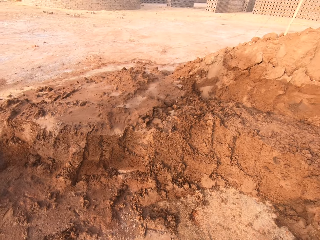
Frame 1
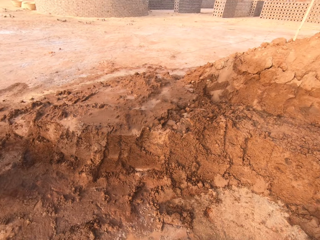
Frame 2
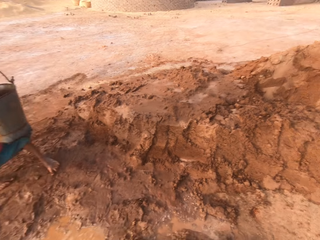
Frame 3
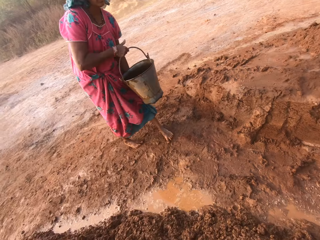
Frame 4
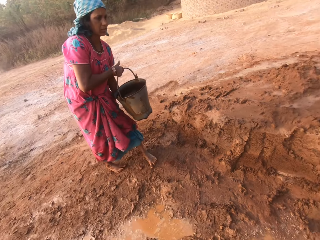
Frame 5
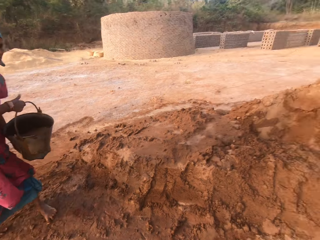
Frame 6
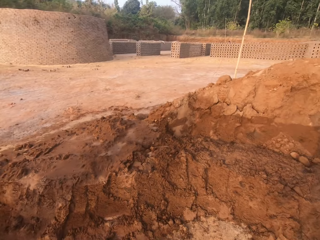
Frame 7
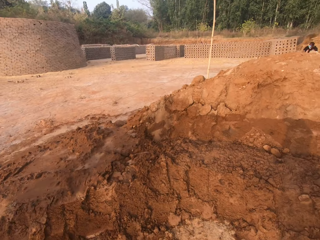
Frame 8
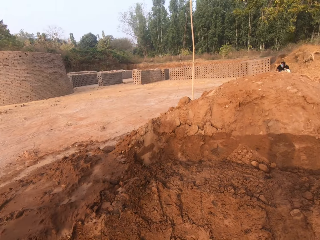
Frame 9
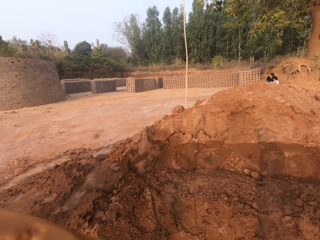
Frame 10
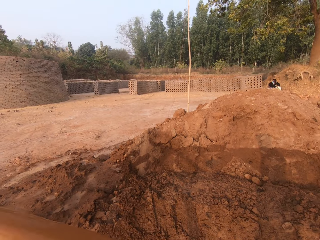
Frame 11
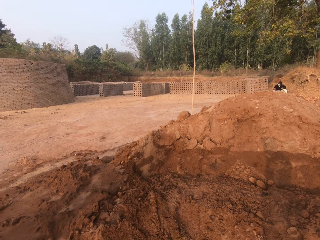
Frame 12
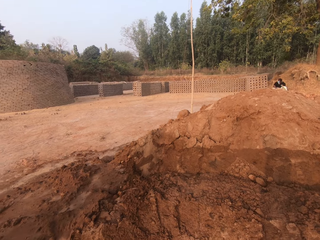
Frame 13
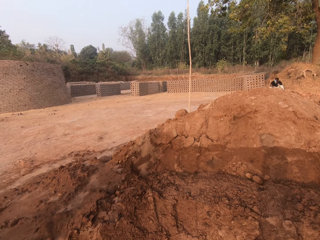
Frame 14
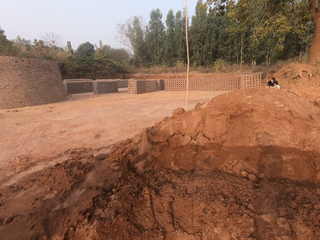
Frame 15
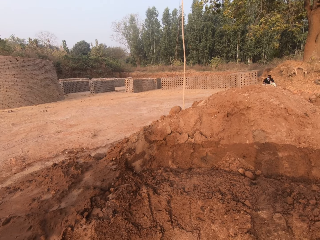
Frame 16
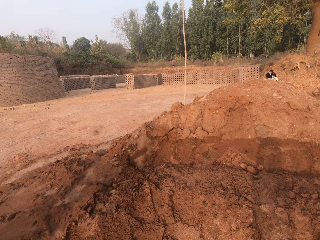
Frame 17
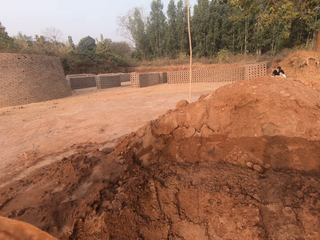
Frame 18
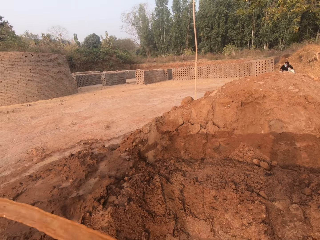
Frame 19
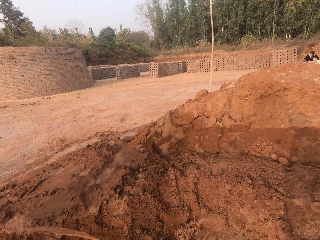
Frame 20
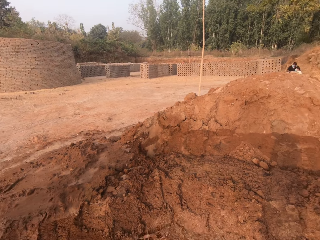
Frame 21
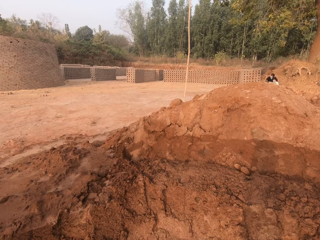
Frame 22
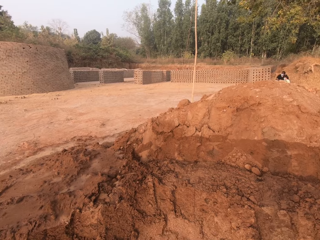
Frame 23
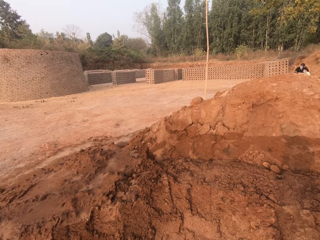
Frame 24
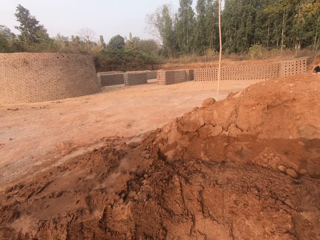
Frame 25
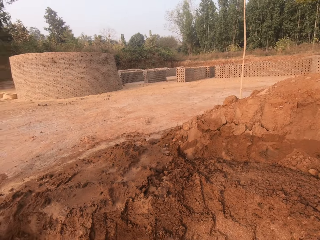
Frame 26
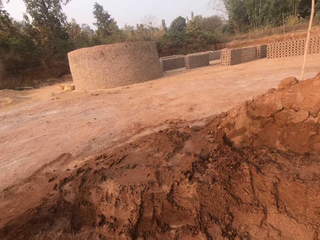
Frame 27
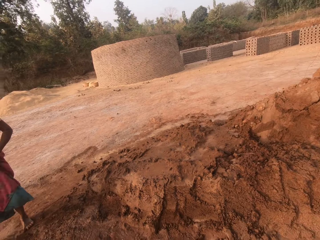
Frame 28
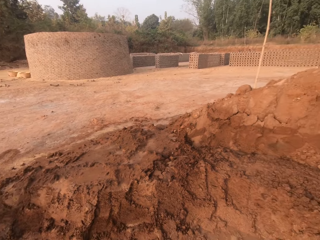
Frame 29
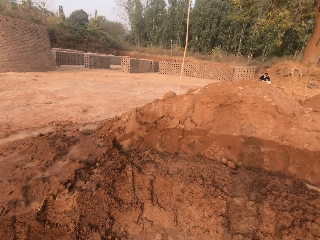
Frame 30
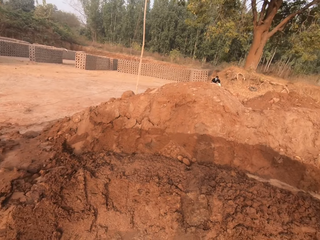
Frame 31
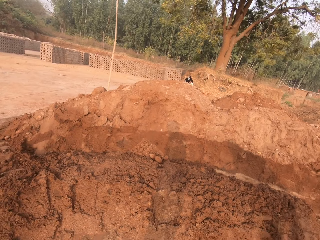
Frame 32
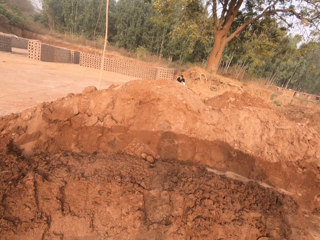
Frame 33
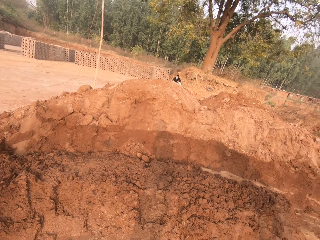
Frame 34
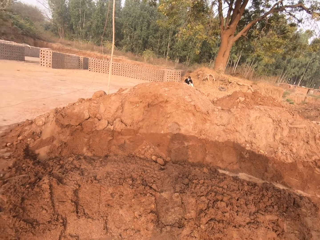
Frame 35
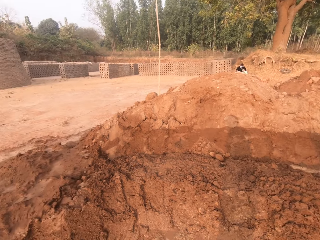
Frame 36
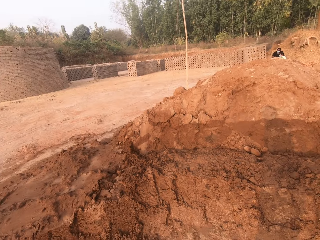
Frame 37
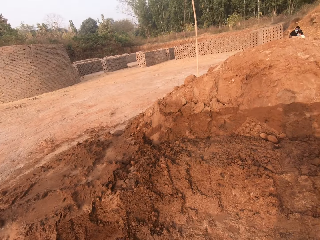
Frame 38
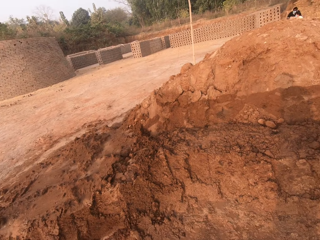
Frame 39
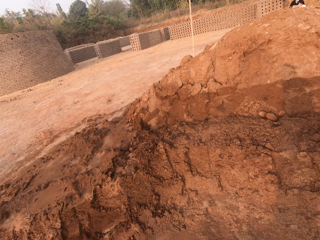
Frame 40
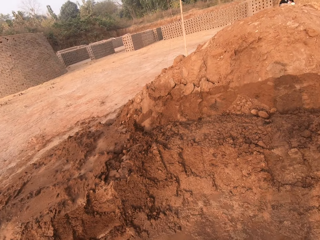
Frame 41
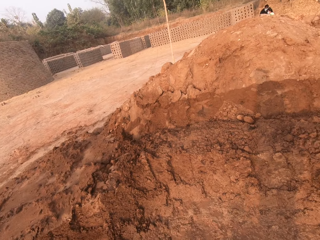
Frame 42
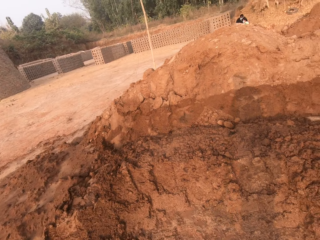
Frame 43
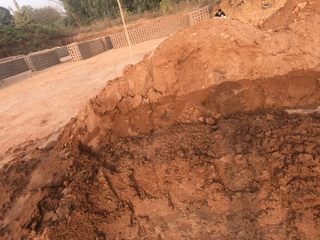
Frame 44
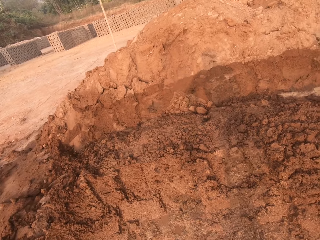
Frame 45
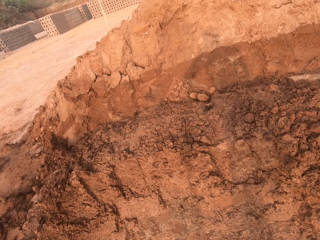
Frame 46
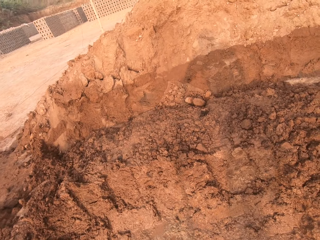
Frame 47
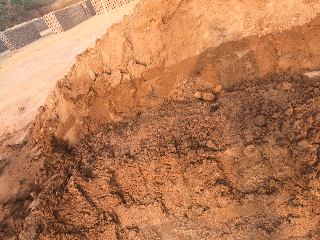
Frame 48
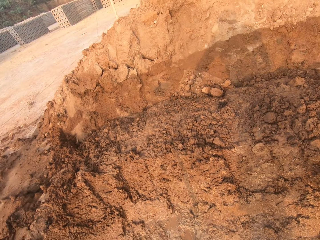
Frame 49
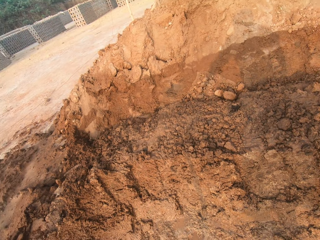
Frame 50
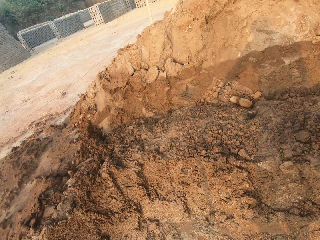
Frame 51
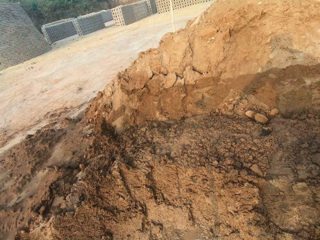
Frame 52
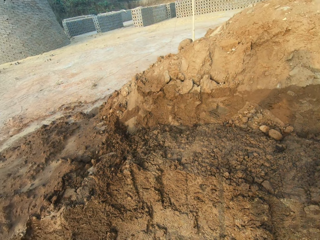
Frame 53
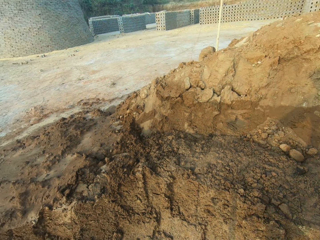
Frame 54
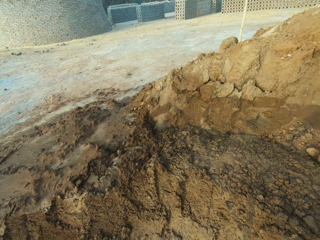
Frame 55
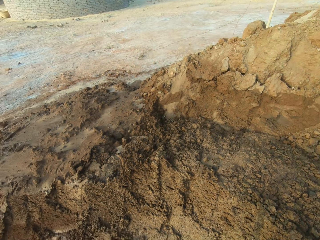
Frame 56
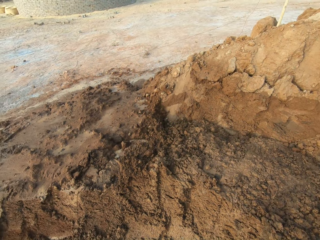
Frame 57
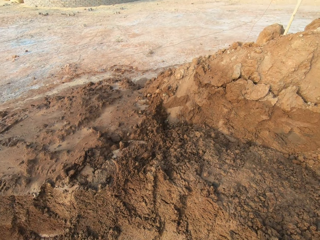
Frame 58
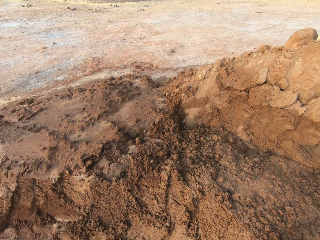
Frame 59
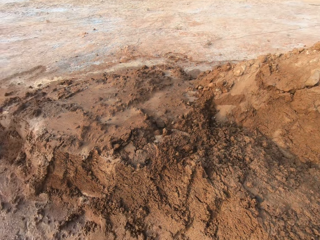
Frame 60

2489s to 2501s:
The woman holds the bucket with both hands. She pours water from the bucket on the heap of sand. The camera wearer looks around. He gathers sand from the heap of sand on the ground with the hoe in his right hand.

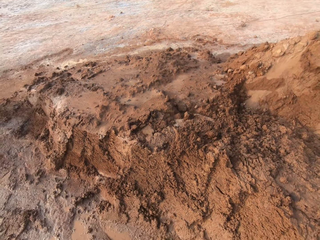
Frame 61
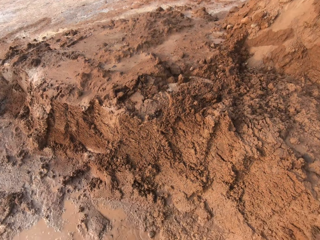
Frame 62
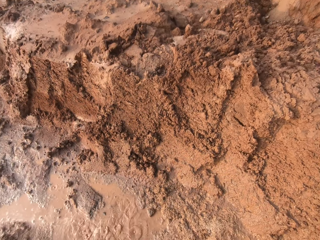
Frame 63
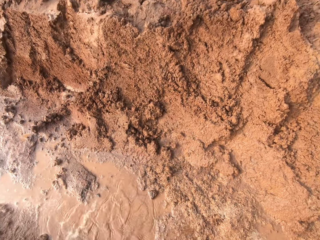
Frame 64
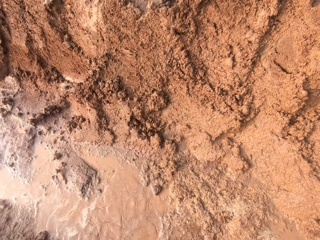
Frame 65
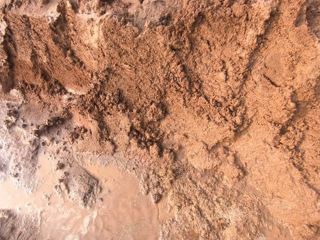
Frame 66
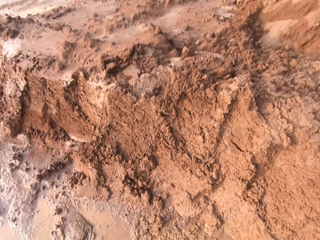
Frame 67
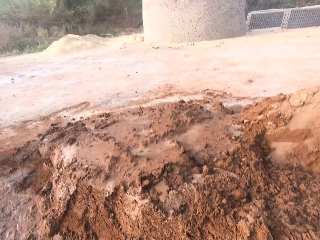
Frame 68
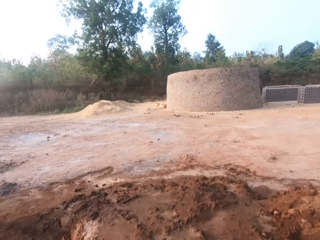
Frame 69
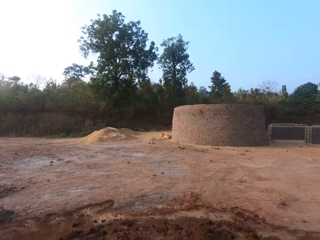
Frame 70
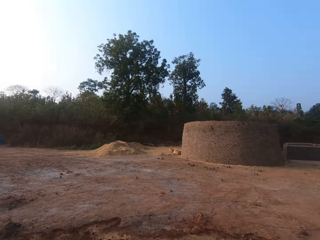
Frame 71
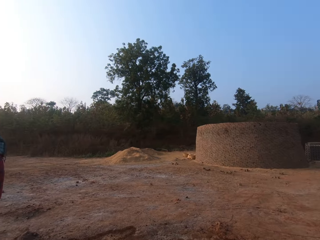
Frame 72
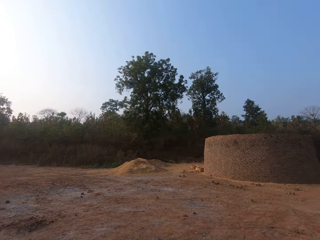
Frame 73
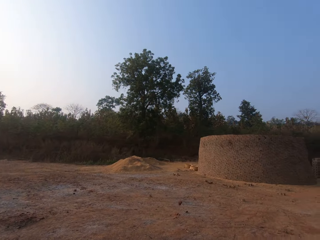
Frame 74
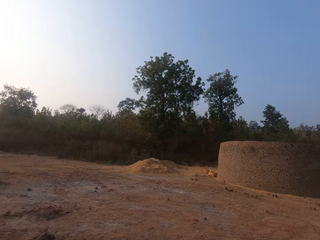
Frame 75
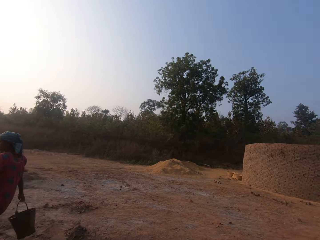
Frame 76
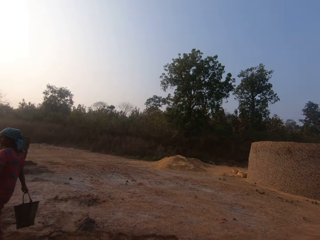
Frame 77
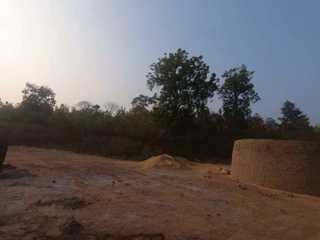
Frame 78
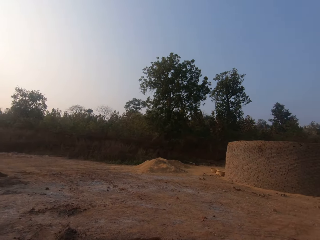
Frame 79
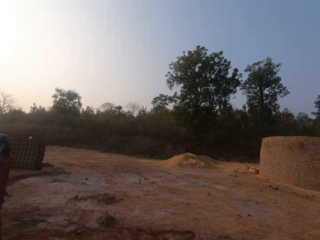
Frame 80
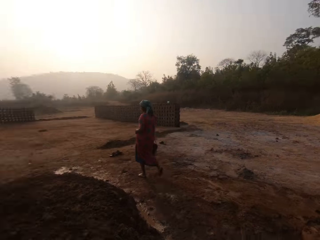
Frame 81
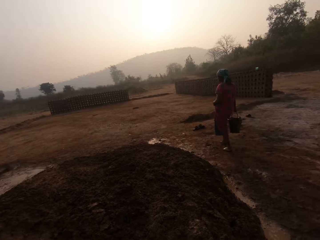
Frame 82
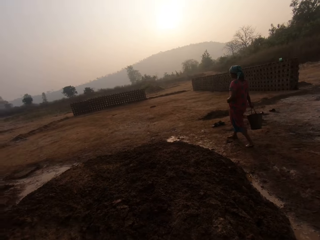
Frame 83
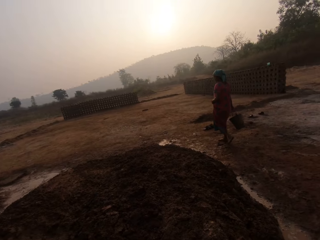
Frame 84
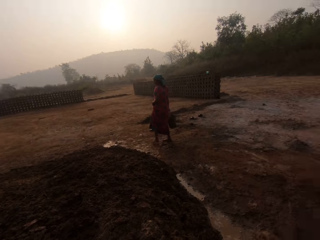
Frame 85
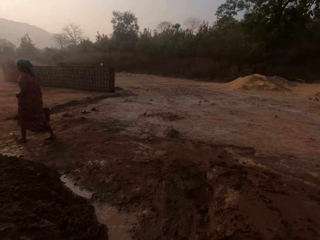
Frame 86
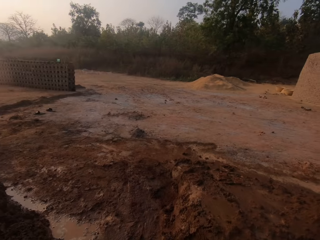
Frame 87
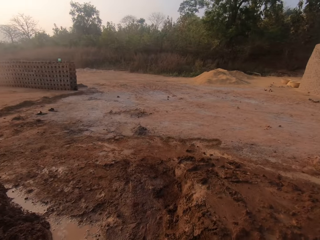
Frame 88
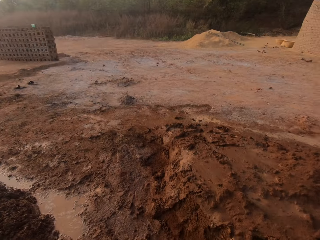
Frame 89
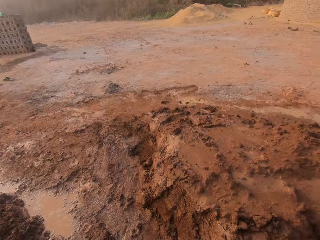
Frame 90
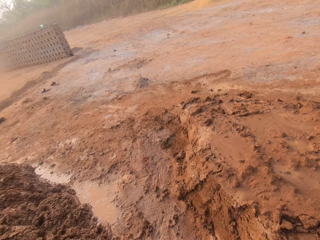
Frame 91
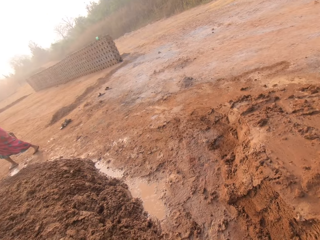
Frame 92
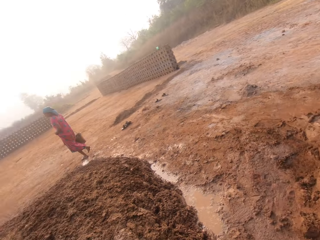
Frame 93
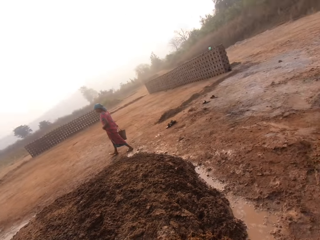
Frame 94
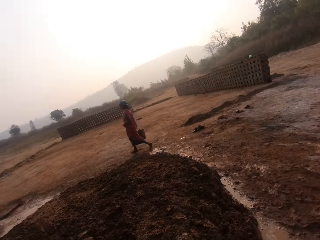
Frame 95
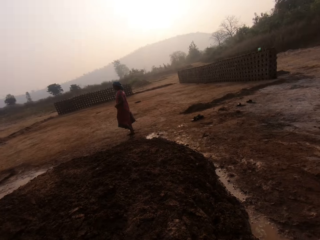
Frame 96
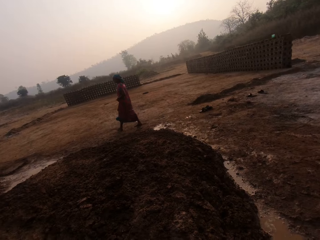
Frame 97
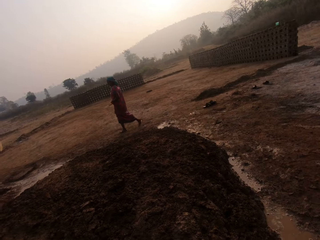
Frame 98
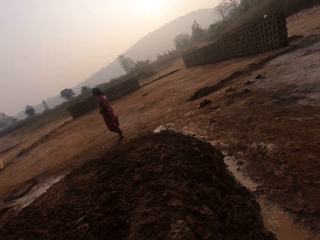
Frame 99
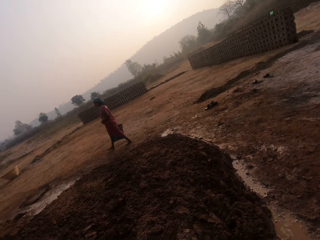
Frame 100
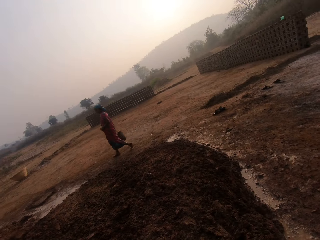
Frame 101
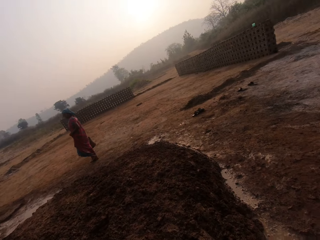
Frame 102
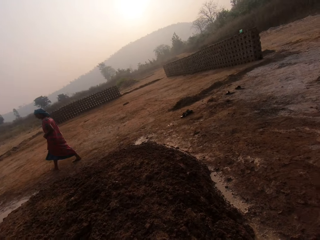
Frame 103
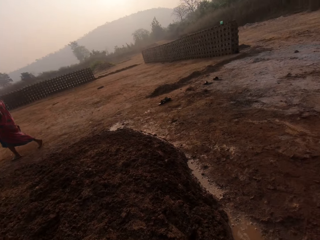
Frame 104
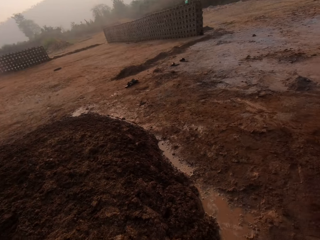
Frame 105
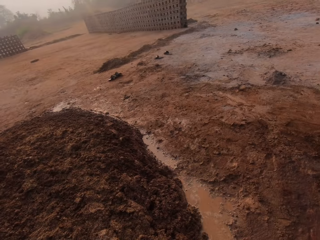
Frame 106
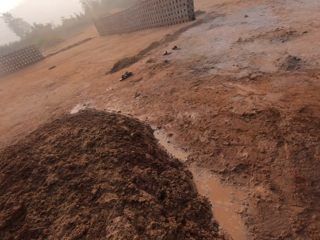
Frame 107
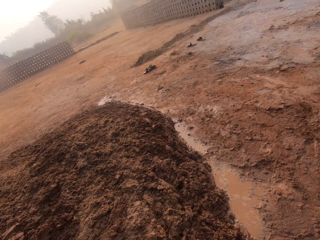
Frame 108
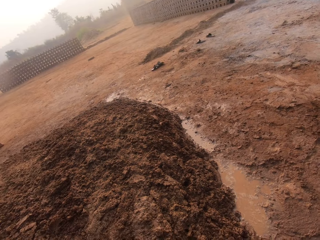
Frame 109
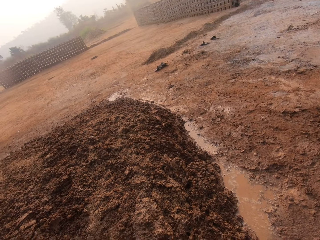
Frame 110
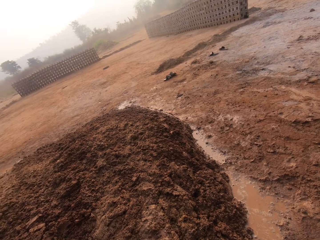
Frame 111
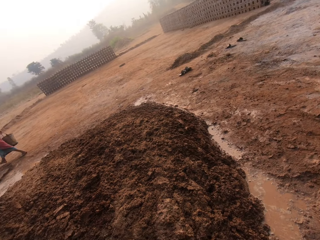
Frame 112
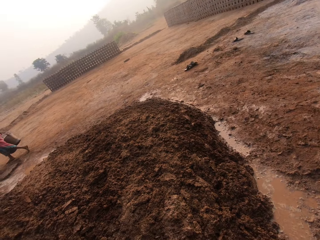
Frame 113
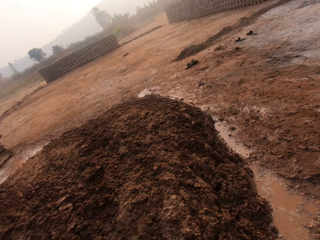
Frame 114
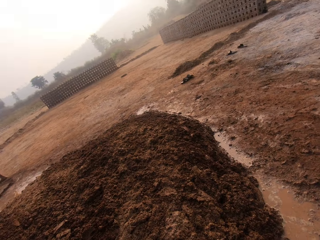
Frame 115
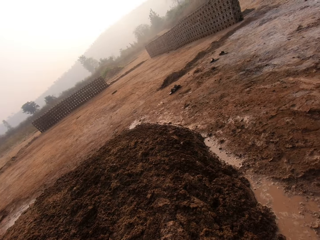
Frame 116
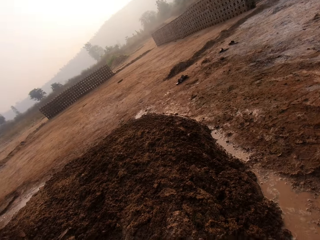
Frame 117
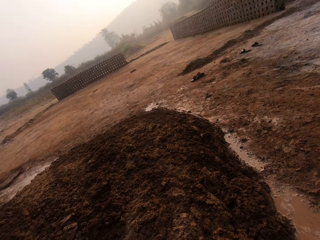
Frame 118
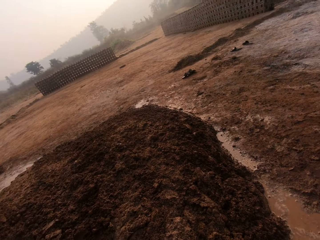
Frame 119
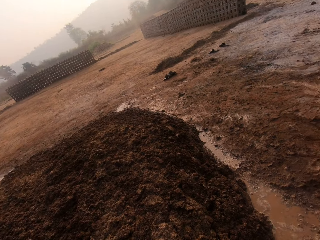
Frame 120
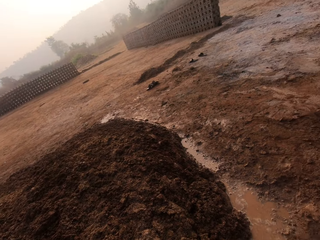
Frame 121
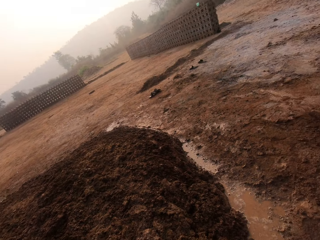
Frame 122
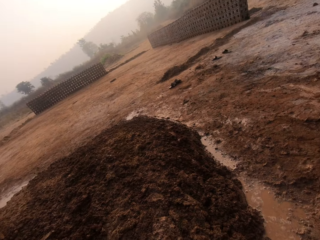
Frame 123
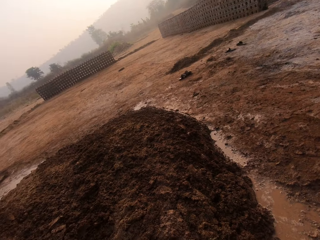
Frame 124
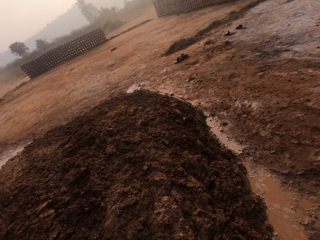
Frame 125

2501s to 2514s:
The woman walks away.
